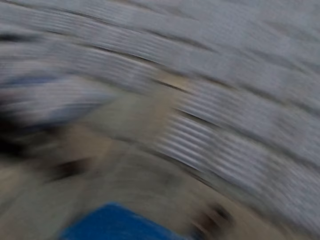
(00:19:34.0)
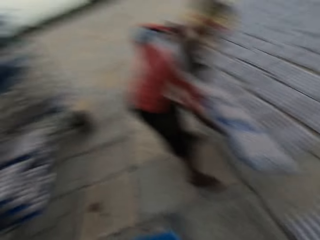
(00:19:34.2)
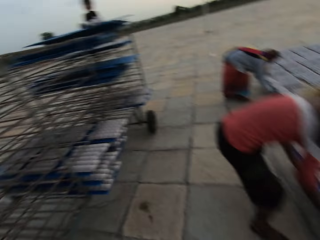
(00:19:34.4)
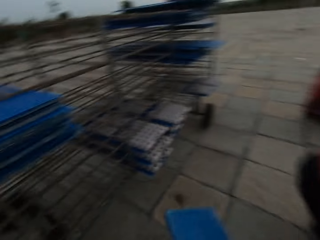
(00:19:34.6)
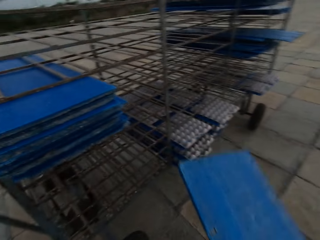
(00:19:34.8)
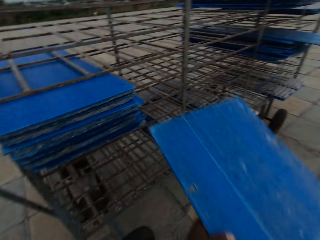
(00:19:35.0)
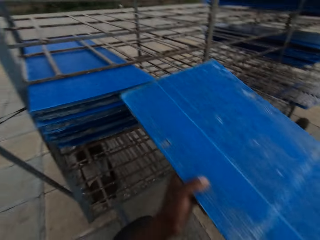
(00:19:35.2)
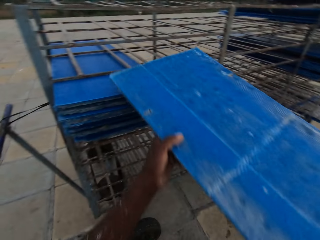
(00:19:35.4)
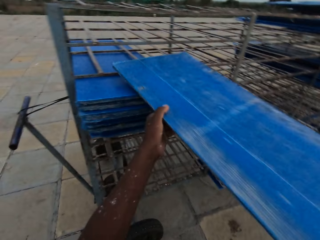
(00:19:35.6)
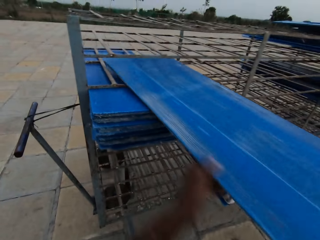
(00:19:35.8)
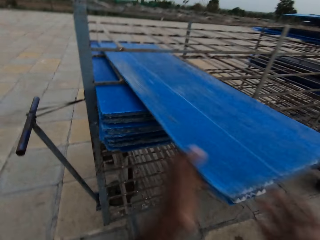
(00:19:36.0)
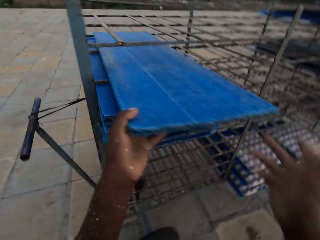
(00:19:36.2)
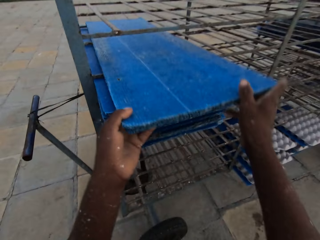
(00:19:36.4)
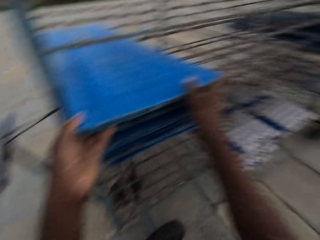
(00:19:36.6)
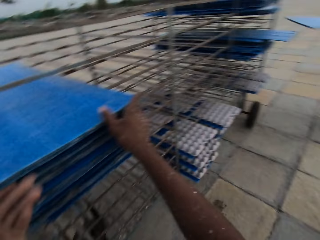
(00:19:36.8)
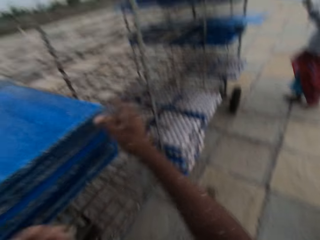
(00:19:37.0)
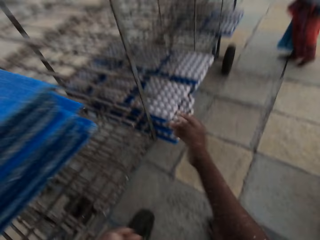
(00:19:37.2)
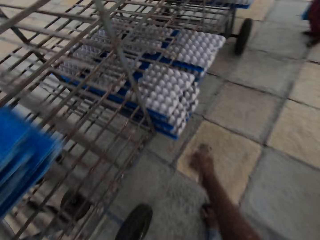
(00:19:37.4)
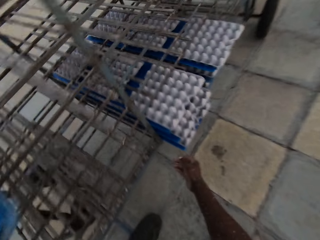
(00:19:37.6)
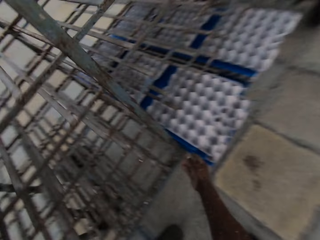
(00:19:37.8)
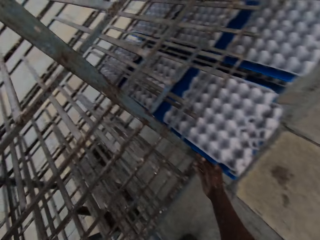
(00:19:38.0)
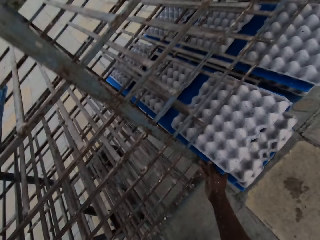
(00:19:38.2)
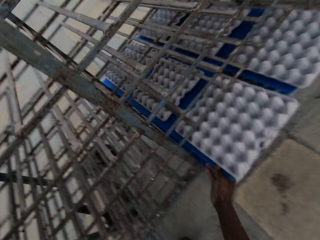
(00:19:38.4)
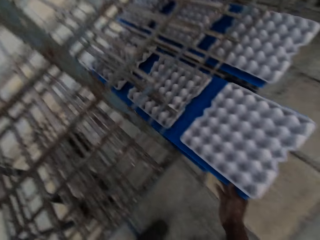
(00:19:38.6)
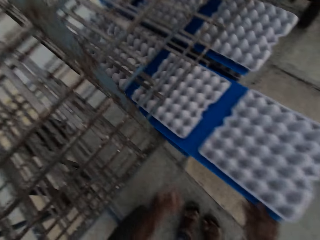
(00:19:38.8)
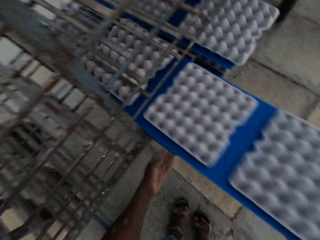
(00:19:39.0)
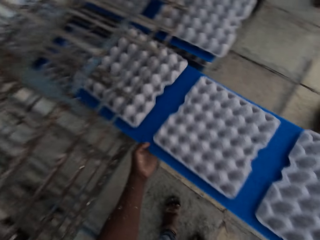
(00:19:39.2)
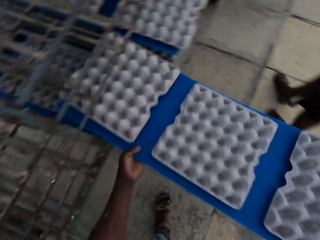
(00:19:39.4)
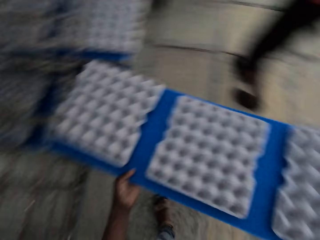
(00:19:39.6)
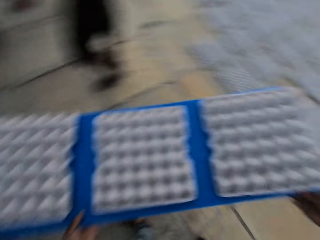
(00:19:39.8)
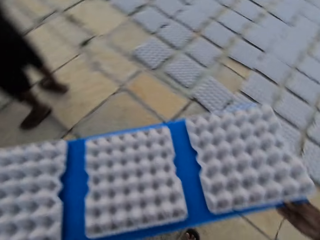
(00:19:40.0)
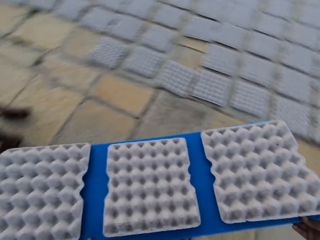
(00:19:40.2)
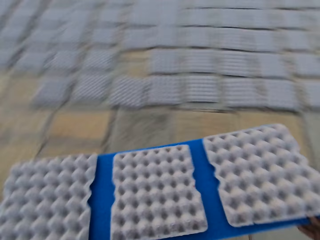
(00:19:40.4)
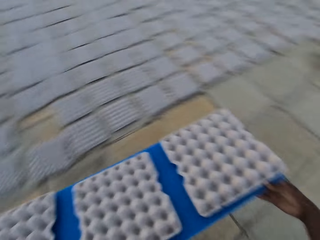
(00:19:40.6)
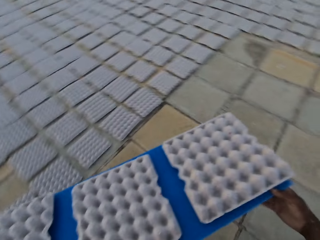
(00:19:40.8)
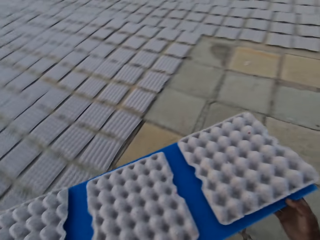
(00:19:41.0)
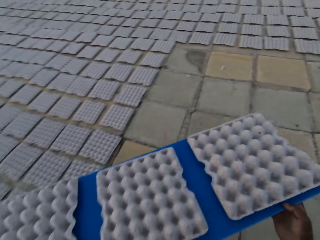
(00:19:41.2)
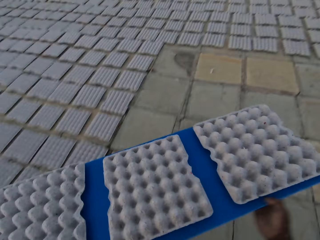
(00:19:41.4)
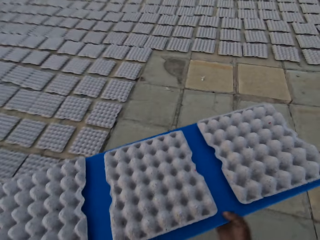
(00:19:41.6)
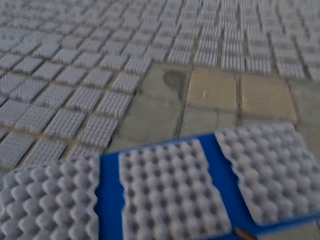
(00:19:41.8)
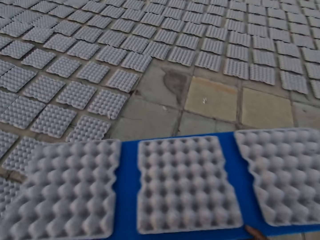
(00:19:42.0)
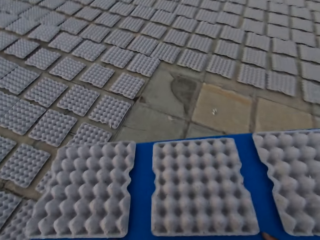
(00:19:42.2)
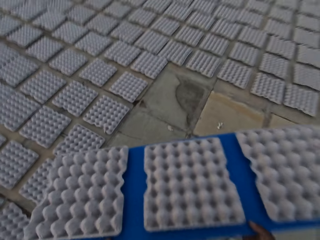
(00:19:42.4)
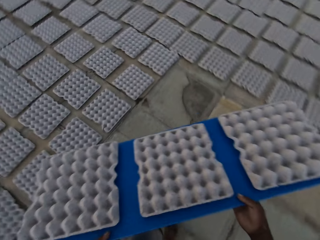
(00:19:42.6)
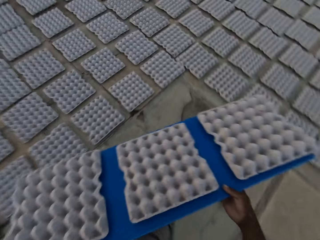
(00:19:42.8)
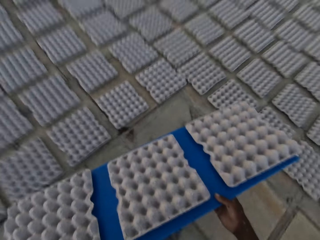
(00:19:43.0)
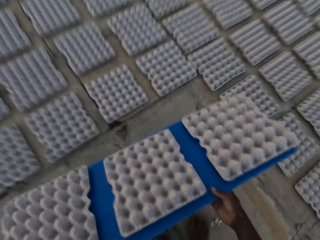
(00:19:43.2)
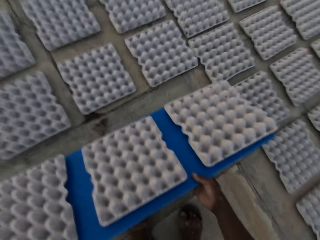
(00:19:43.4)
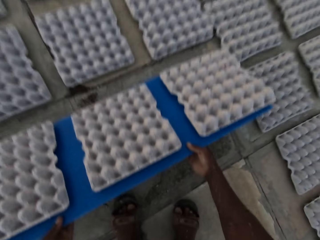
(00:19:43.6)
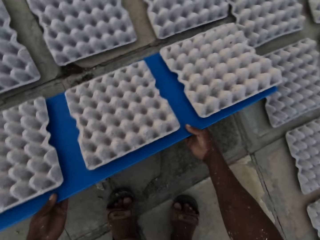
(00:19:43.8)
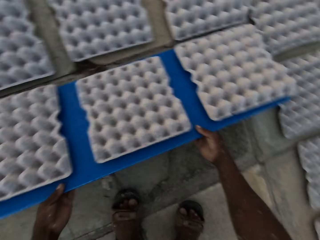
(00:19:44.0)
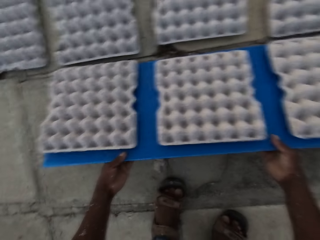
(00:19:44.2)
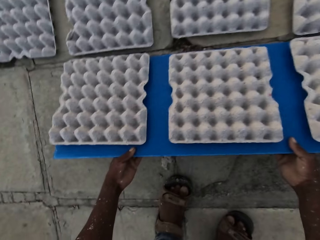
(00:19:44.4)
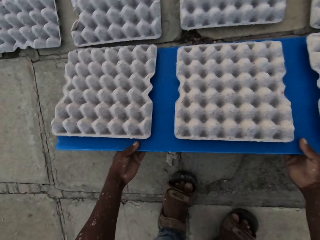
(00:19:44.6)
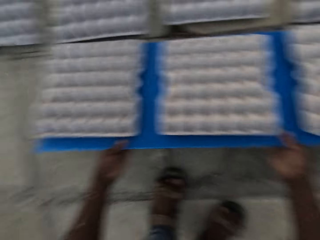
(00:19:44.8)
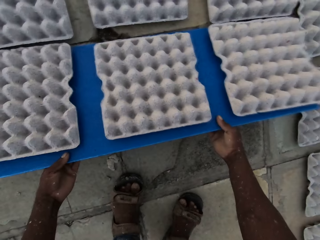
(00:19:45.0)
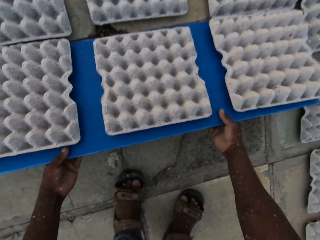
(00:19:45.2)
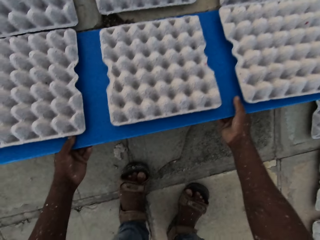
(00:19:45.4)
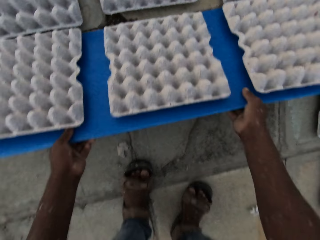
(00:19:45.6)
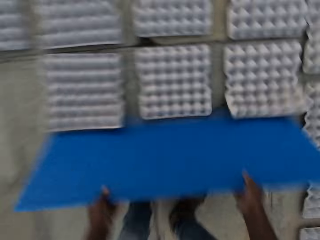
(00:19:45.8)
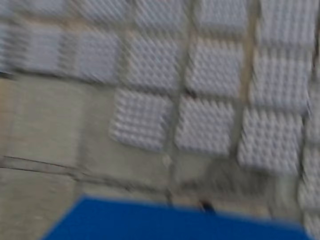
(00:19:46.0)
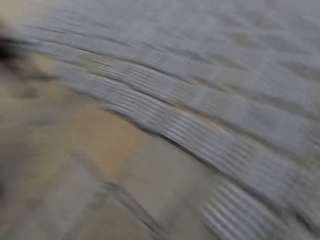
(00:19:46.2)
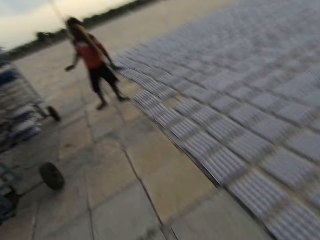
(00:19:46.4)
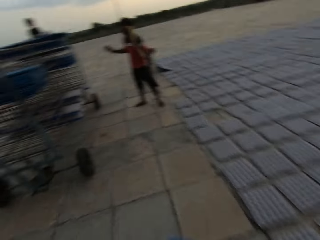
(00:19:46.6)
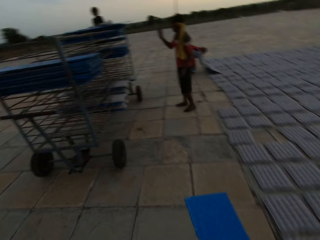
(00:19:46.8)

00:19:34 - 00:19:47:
The man drops the egg crates from the plastic board in his hands on the floor. The woman drops the egg crates from the plastic board in her hands on the floor. The camera wearer places the plastic board on the rack with his hands. He picks a plastic board with egg crates from the rack with his hands. He moves the egg trays. He drops the egg crates from the plastic board in his hands on the floor.

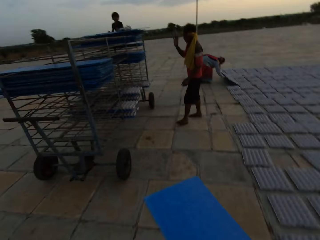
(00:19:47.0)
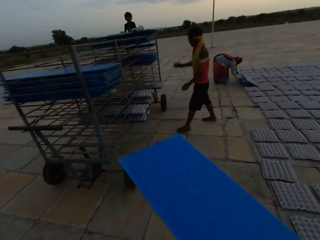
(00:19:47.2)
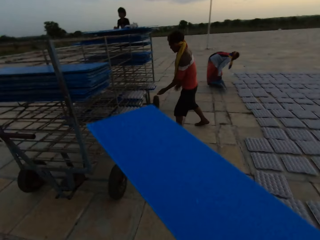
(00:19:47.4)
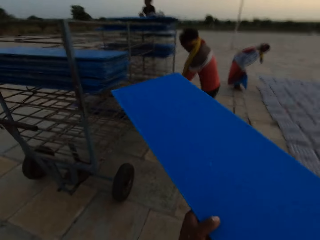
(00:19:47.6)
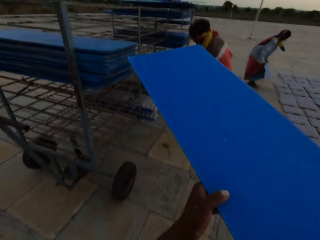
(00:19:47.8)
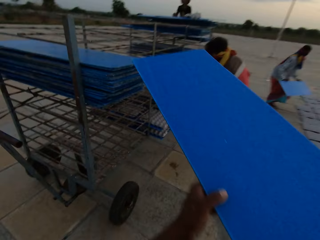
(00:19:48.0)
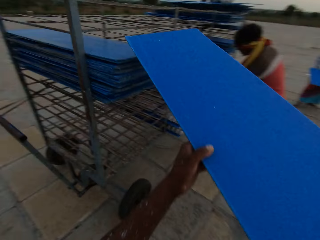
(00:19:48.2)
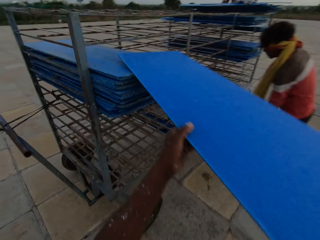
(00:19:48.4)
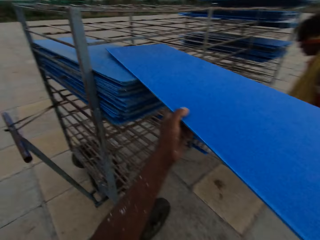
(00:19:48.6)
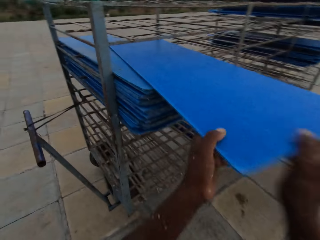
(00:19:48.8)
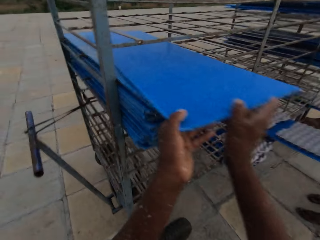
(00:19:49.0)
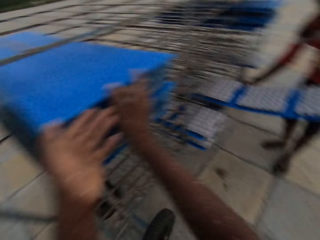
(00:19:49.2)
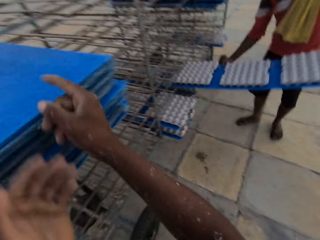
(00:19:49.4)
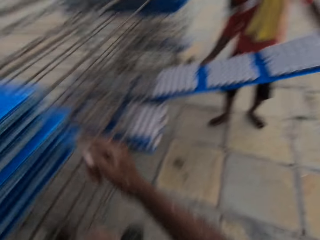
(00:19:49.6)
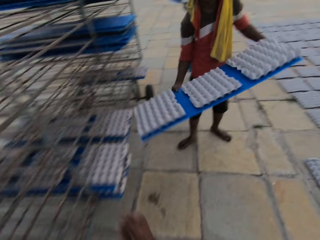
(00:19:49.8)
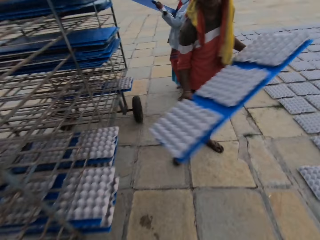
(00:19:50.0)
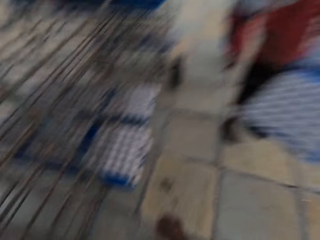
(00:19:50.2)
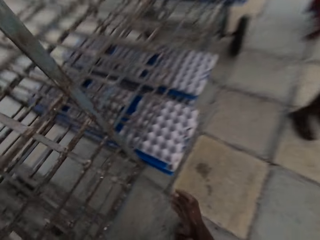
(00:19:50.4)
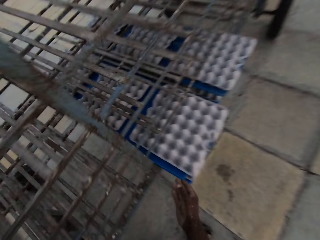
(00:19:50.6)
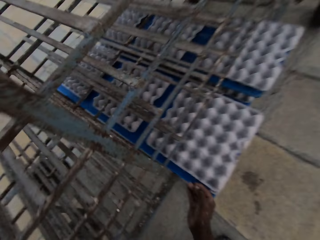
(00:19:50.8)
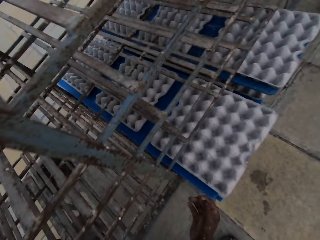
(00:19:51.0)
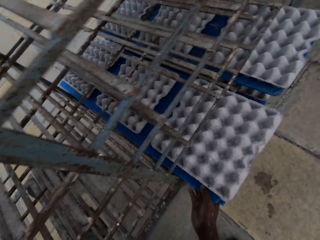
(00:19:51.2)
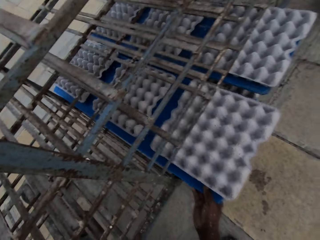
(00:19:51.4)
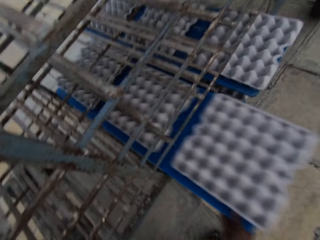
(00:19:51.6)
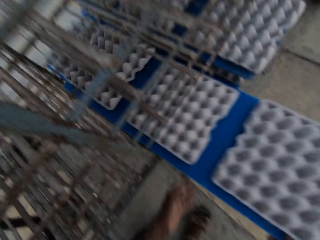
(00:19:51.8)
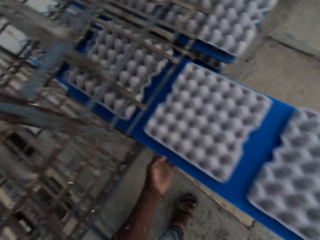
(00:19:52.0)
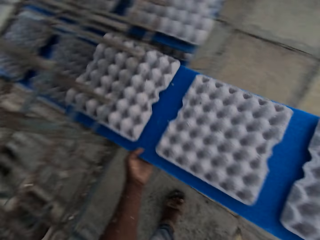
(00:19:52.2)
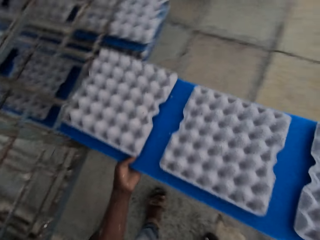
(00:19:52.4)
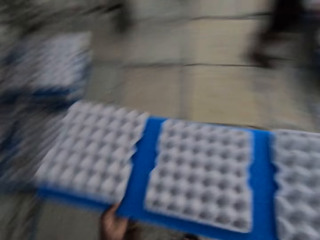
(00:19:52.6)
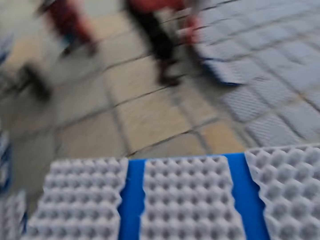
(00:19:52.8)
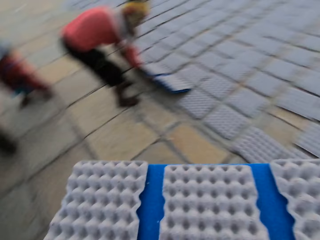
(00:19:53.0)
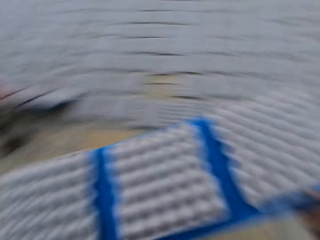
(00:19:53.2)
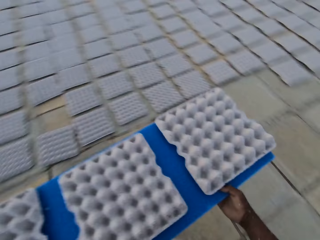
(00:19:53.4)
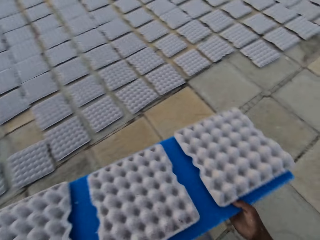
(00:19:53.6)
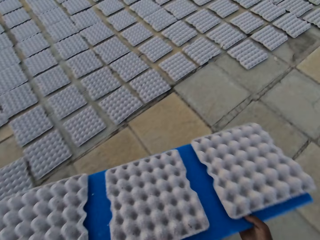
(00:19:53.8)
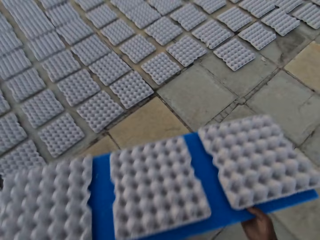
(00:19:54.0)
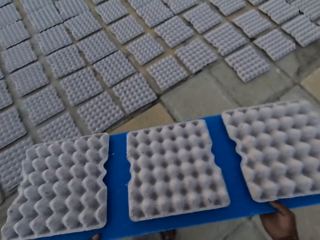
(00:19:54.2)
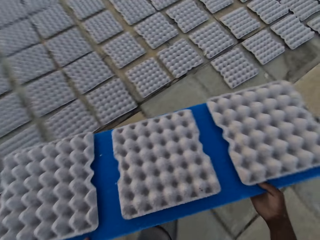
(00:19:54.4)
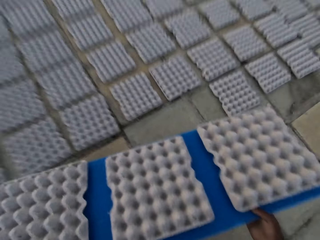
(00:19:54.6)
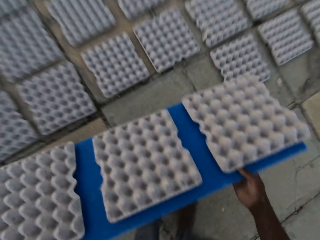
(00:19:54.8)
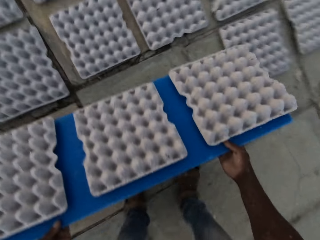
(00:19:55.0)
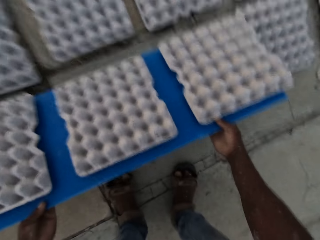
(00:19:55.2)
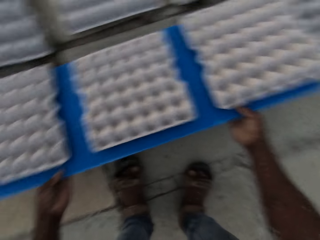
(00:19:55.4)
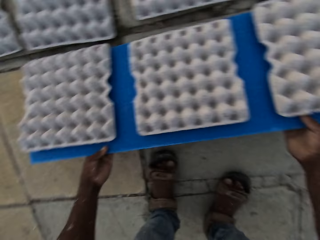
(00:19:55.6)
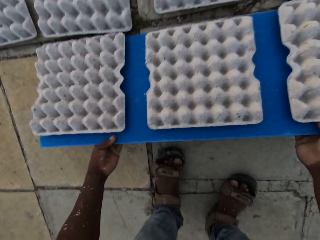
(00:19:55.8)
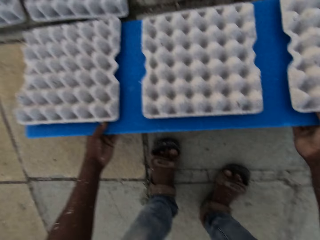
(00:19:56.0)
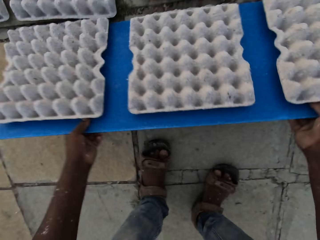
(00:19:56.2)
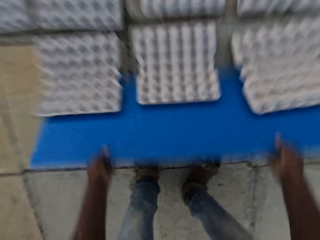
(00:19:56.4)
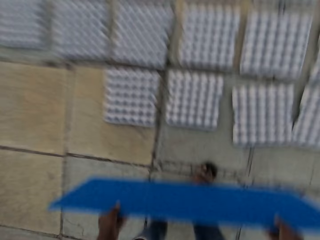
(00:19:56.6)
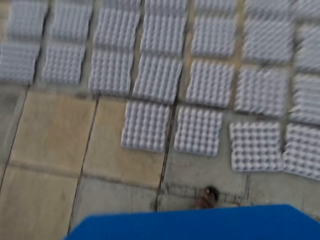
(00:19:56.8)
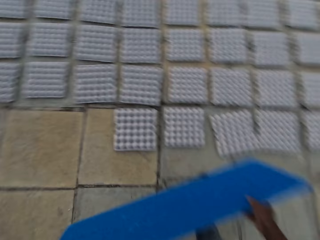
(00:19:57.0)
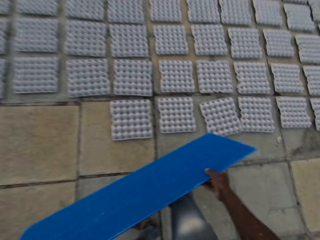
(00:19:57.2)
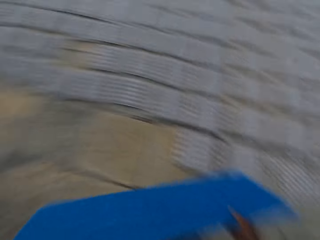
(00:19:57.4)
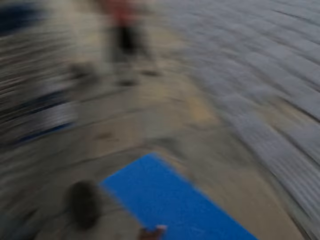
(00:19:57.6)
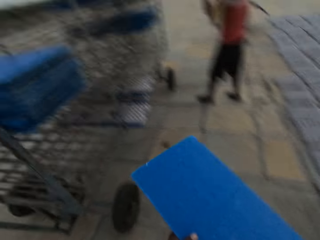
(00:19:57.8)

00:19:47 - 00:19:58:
The woman drops the egg crates from the plastic board in her hands on the floor. The camera wearer places the plastic board on the rack with his hands. The man picks a plastic board with egg crates from the rack with his hands. The camera wearer picks a plastic board with egg crates from the rack with his hands. He drops the egg crates from the plastic board in his hands on the floor.
